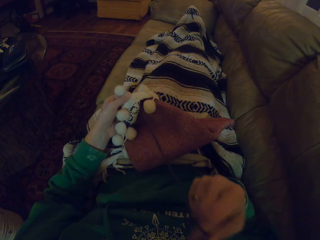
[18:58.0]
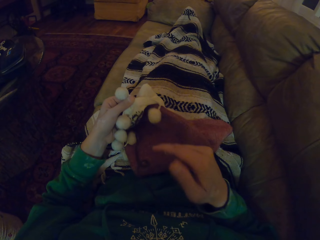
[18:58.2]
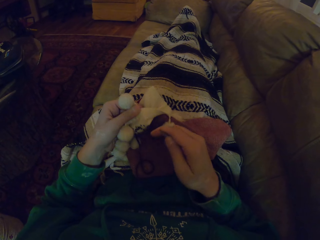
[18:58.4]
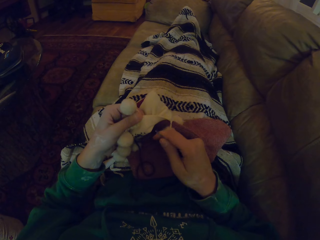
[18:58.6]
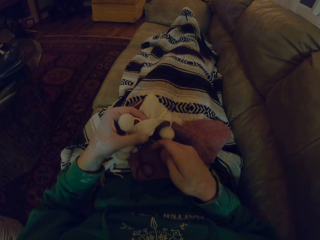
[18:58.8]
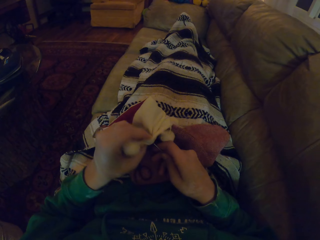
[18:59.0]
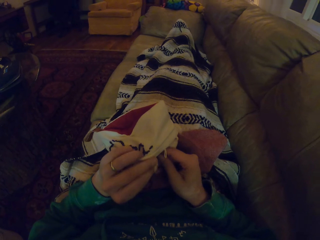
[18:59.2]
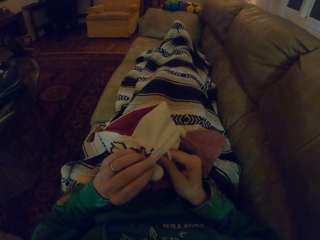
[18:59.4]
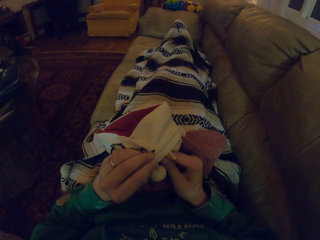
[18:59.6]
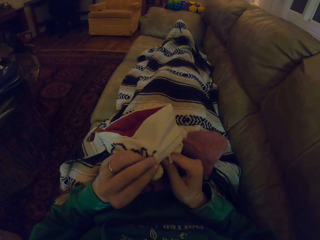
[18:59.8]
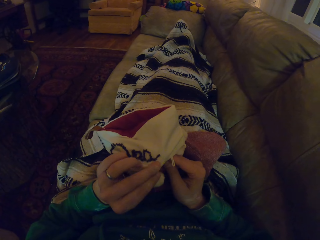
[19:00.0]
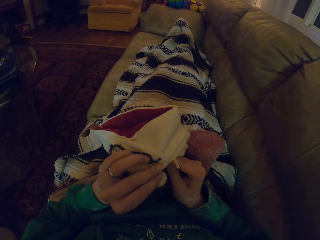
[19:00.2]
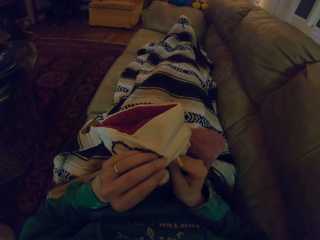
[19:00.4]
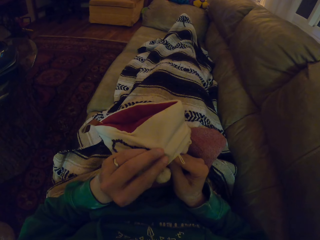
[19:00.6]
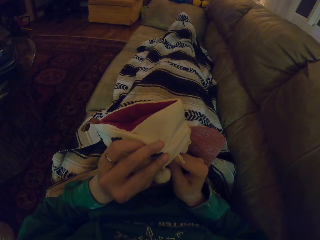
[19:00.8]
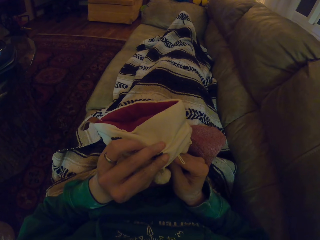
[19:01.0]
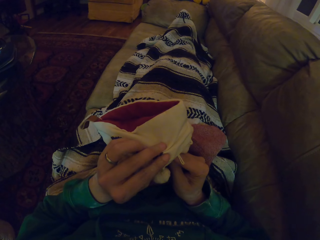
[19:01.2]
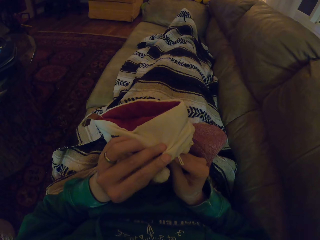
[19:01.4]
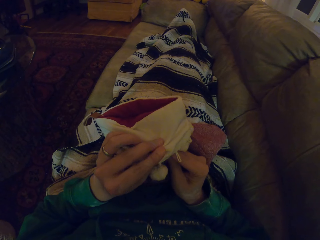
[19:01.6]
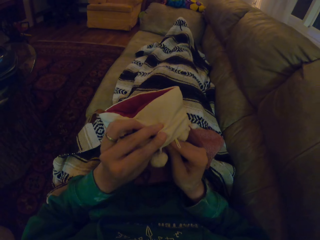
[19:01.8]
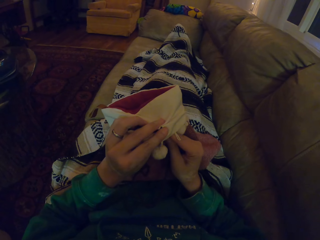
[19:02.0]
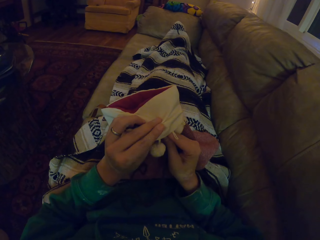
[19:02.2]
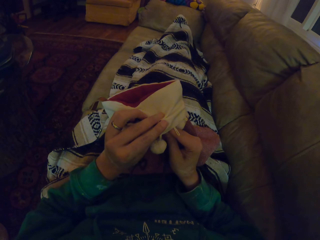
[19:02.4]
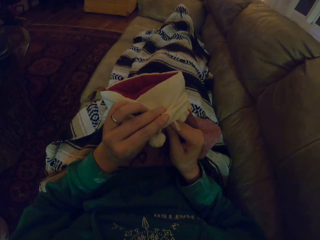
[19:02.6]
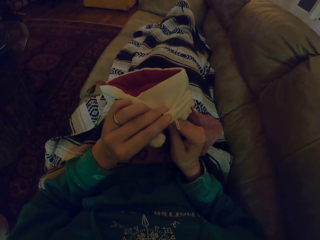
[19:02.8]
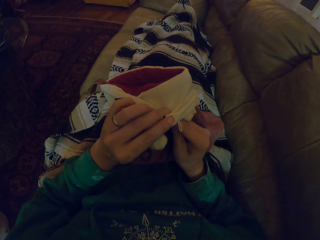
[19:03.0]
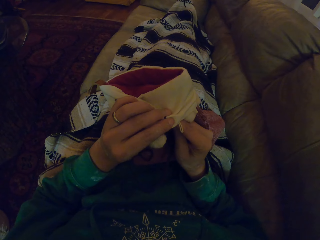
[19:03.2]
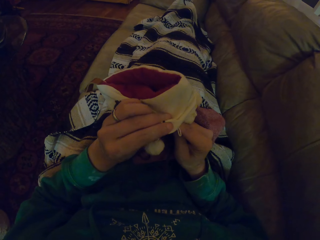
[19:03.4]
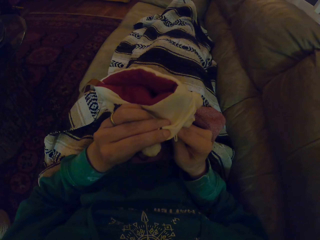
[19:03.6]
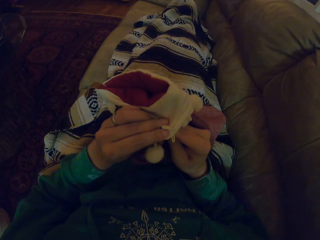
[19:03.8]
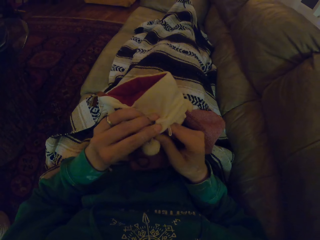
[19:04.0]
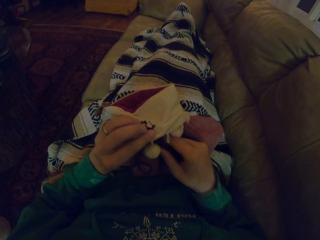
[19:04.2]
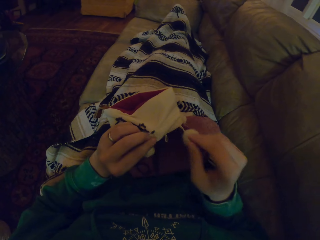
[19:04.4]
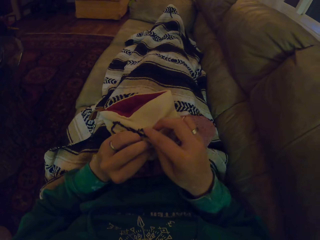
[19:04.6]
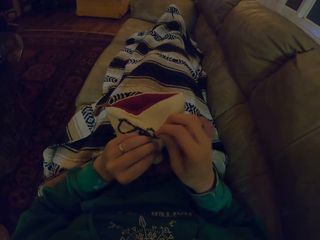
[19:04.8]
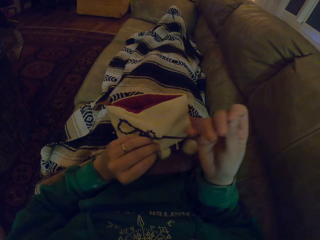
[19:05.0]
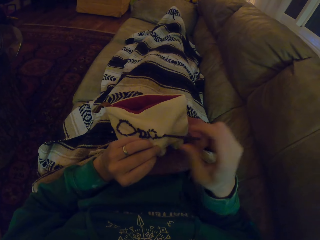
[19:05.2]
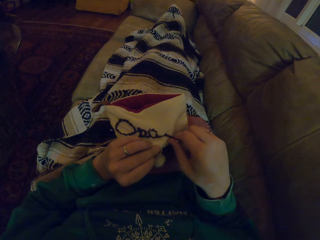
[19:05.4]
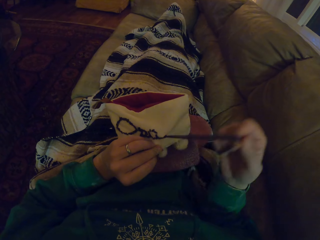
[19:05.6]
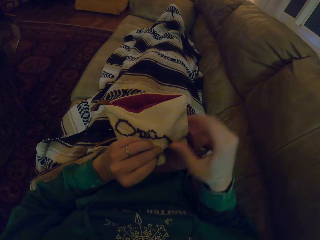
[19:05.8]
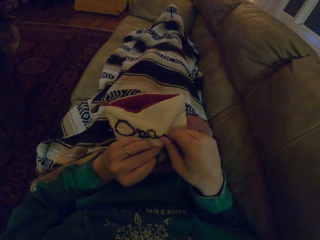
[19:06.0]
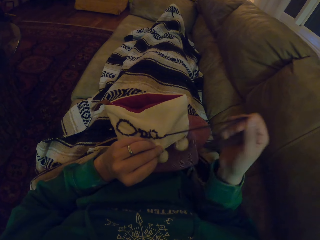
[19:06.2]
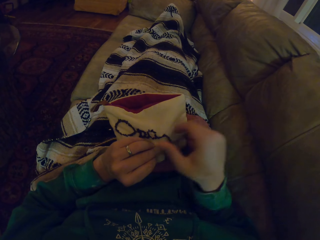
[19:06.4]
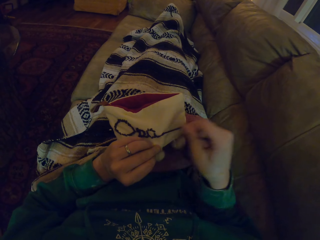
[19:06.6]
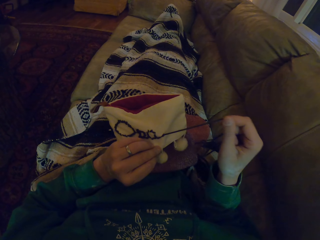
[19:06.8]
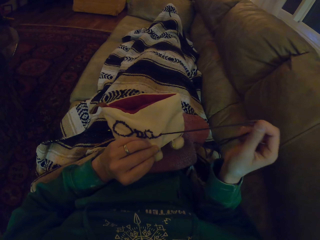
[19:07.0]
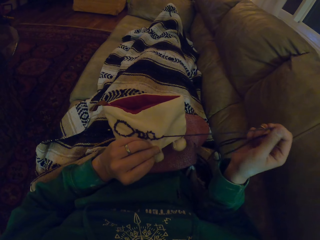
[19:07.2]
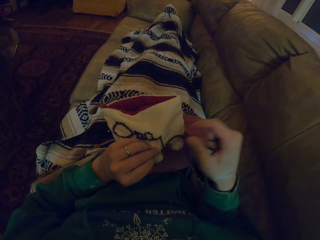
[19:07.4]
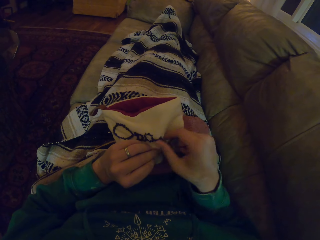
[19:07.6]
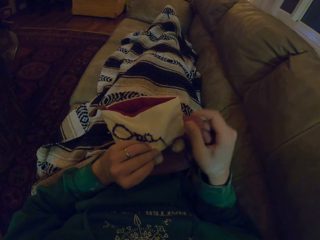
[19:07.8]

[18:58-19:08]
The camera wearer turns the garment. They knit the garment. They pull the thread.

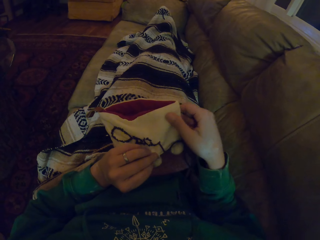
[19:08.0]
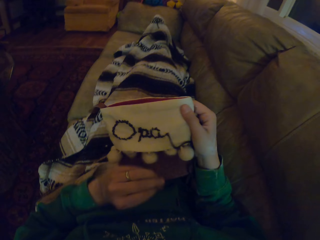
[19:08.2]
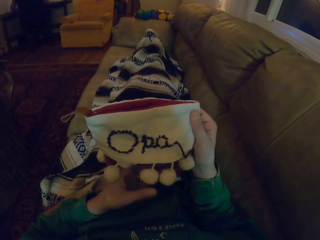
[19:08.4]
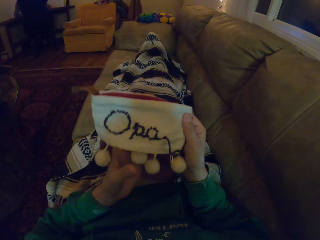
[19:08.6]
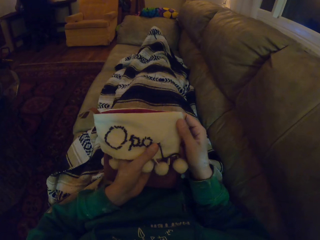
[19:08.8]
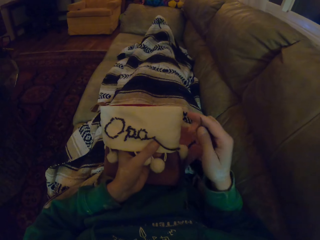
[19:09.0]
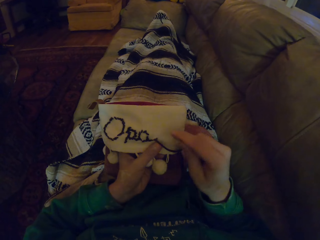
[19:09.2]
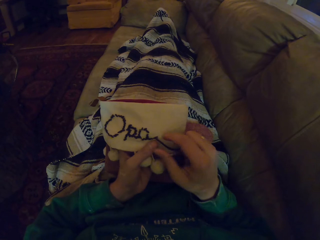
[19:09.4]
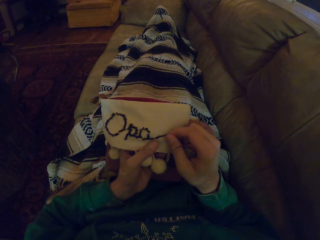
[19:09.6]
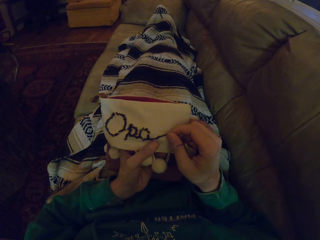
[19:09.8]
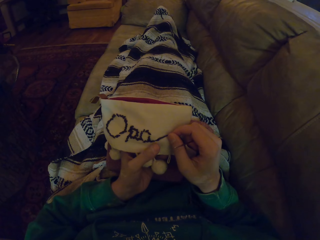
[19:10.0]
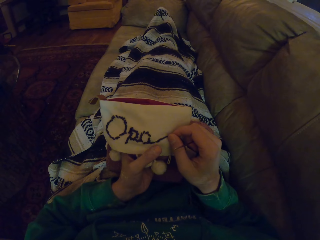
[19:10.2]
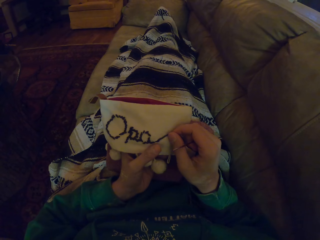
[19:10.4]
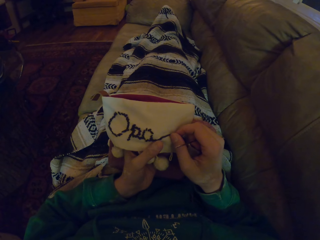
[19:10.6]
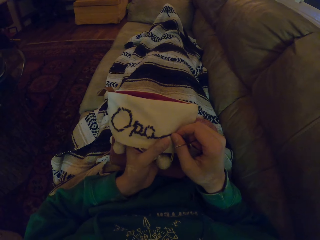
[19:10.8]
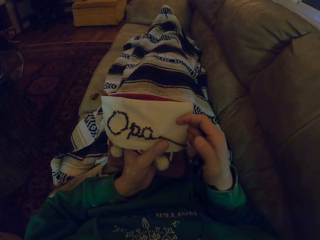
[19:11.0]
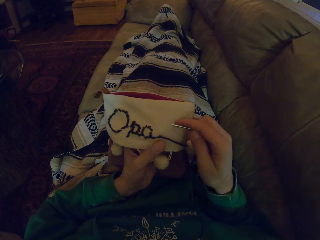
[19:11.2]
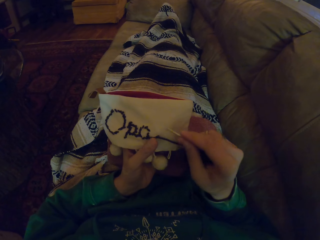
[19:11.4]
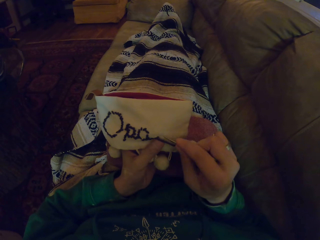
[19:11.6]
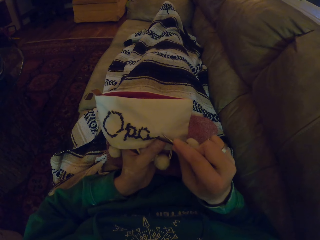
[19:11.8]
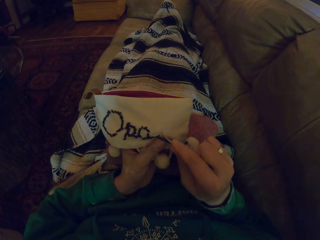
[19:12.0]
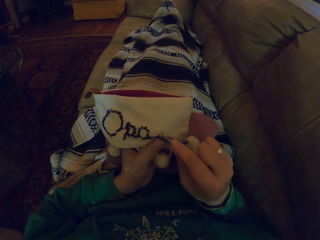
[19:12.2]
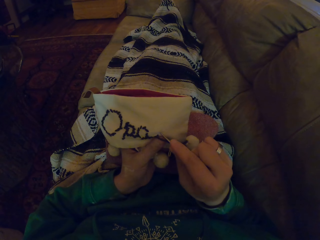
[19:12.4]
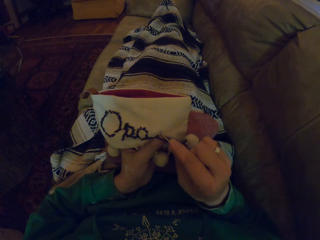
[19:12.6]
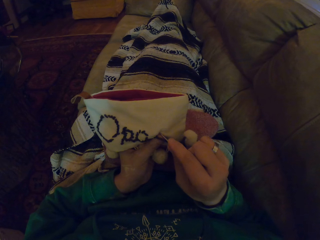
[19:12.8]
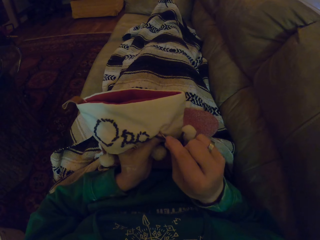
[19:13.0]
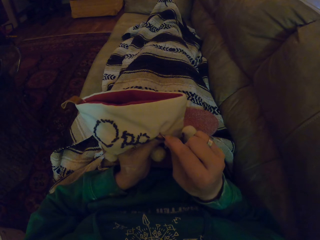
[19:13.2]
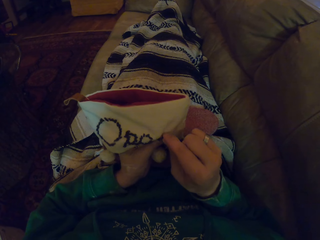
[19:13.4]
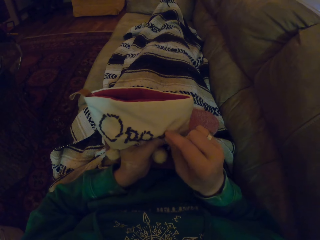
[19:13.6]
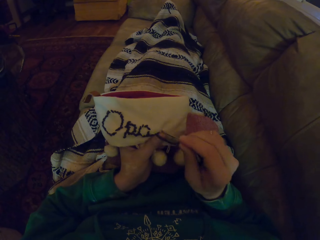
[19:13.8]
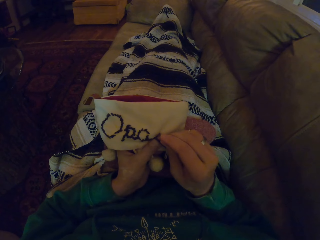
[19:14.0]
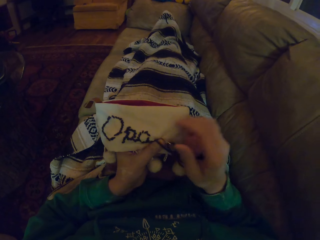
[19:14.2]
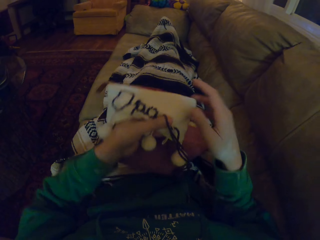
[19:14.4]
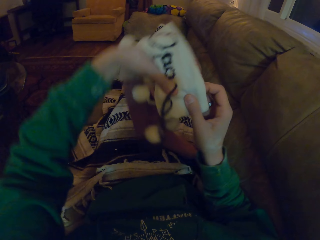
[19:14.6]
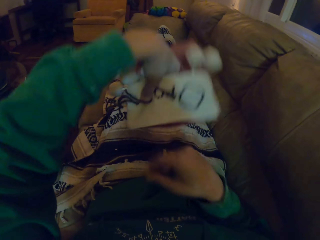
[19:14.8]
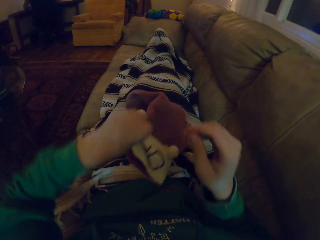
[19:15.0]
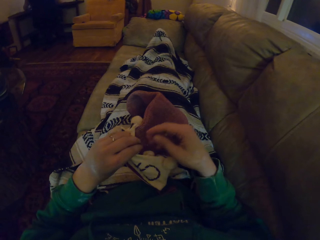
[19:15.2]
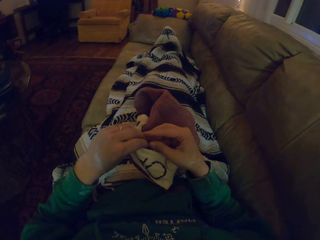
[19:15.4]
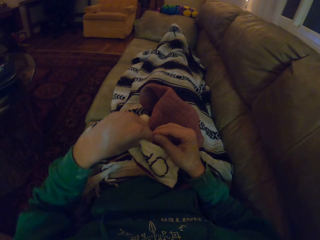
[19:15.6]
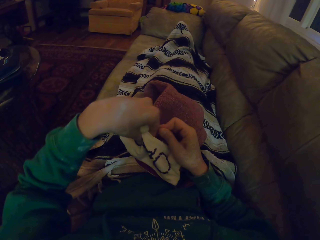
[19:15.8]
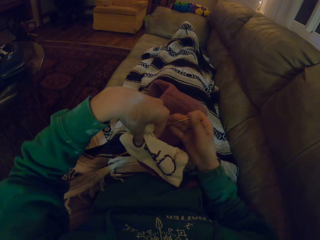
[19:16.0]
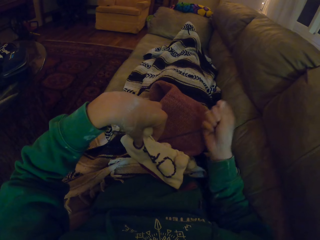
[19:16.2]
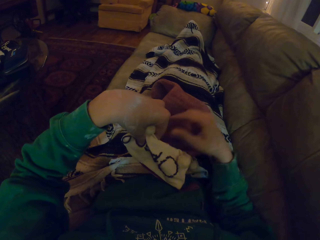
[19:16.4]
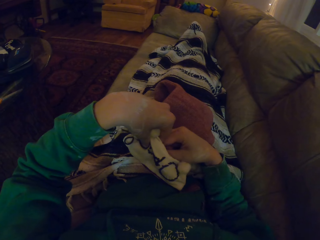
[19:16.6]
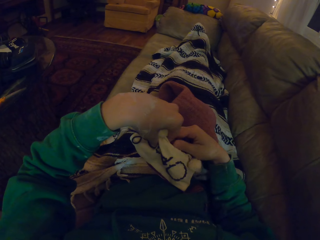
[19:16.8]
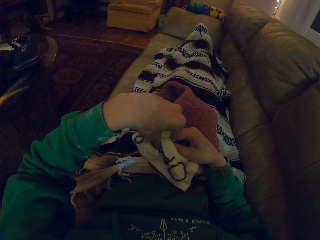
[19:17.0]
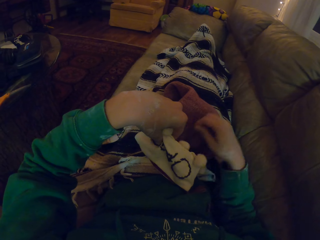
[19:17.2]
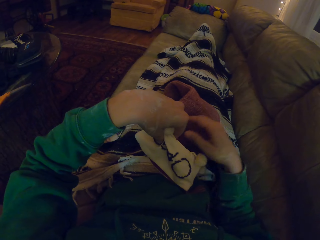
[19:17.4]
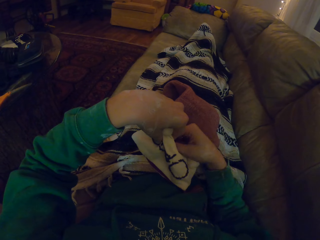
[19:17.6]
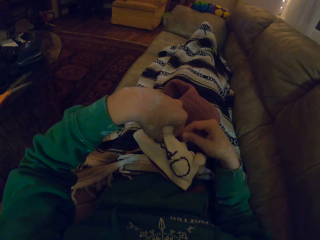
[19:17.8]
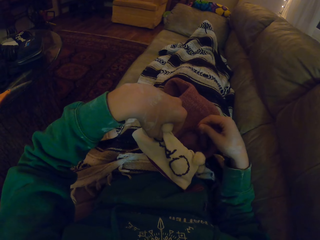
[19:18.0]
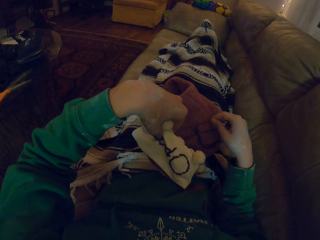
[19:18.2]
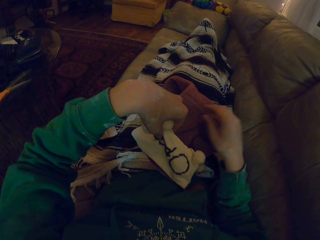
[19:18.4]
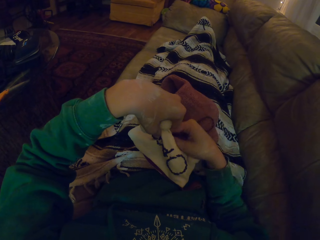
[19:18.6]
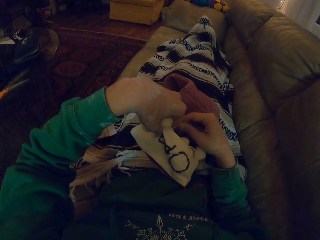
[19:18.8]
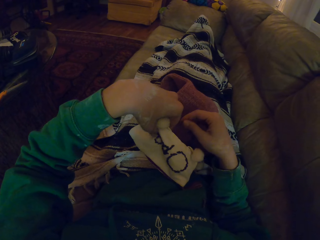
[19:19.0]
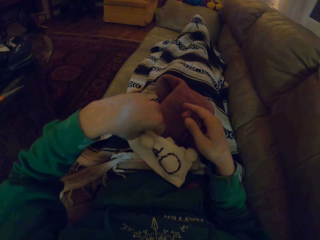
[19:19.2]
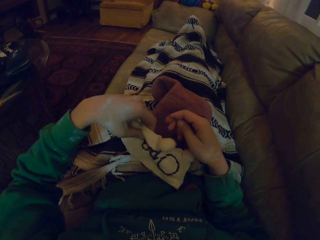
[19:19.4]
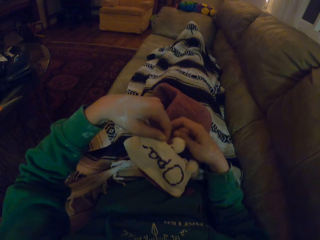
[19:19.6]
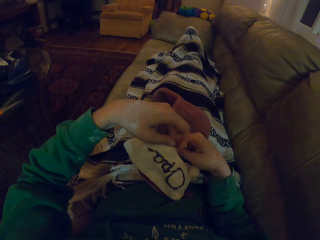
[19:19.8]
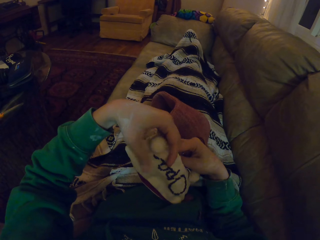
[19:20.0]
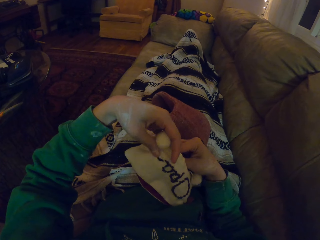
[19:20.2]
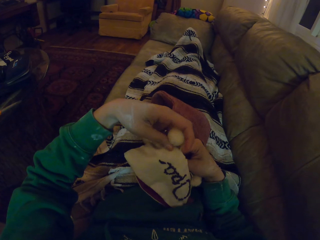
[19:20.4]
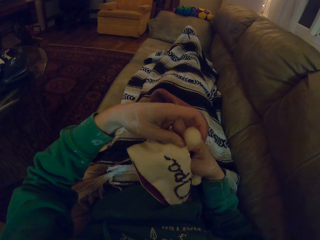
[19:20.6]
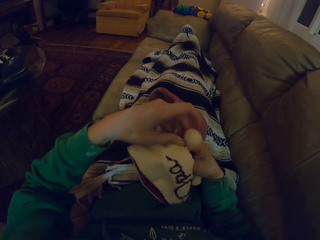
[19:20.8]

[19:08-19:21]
The camera wearer adjusts the garment. They align the thread. They stare at the garment. They knit the garment. They turn the garment. They pull the thread. They straighten the garment.
